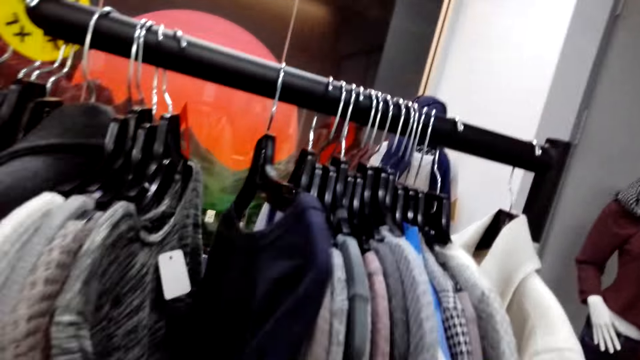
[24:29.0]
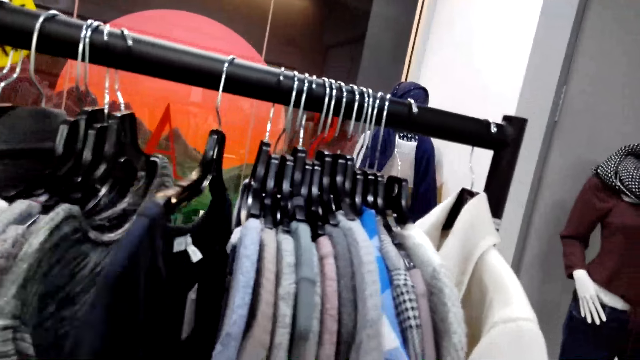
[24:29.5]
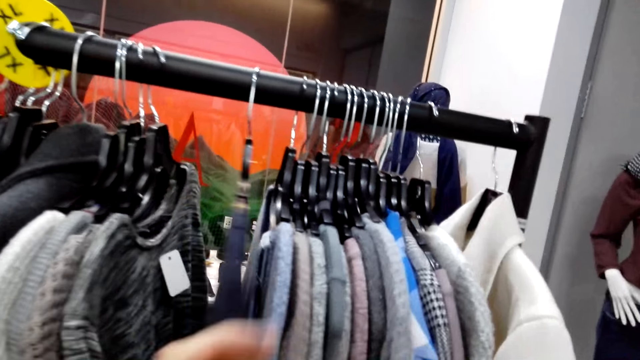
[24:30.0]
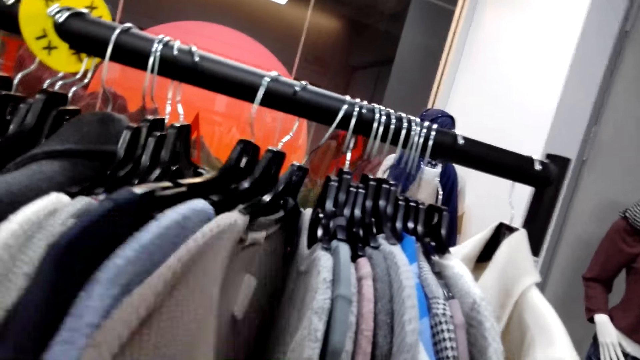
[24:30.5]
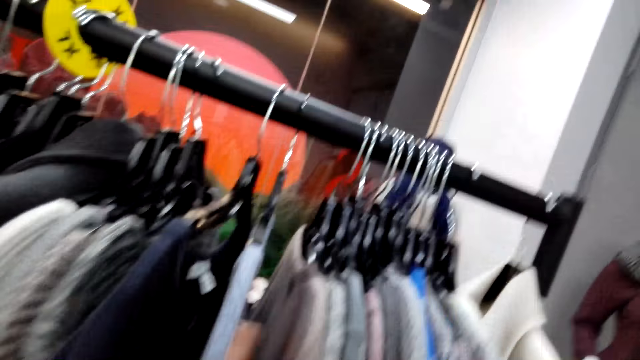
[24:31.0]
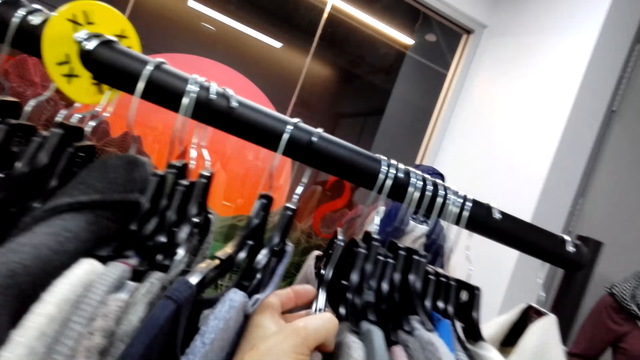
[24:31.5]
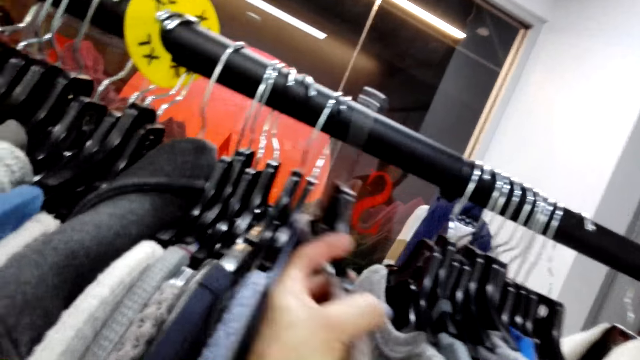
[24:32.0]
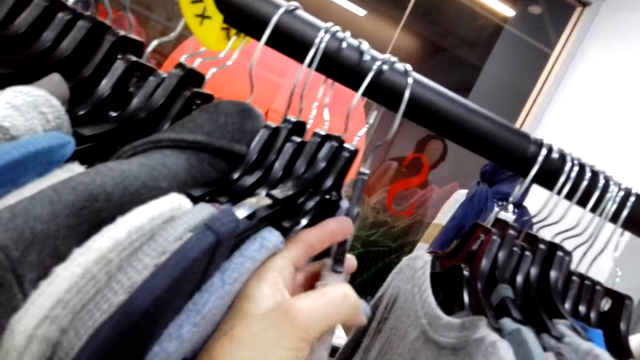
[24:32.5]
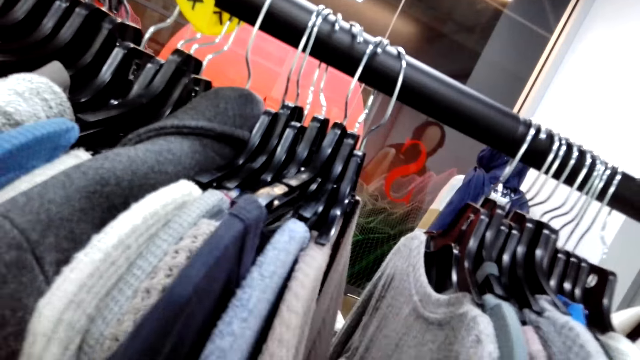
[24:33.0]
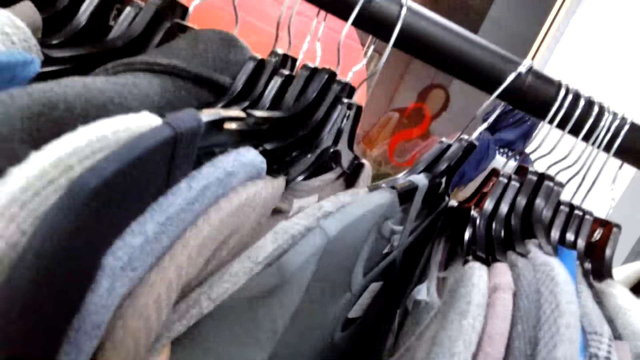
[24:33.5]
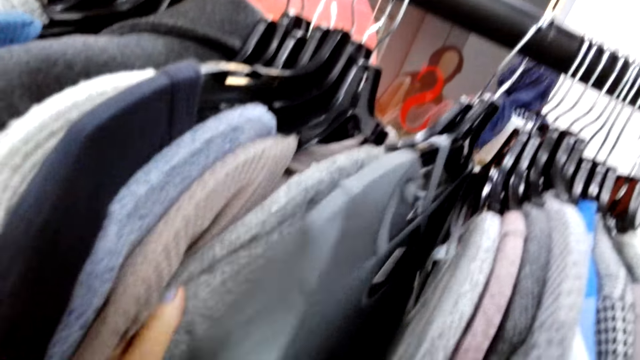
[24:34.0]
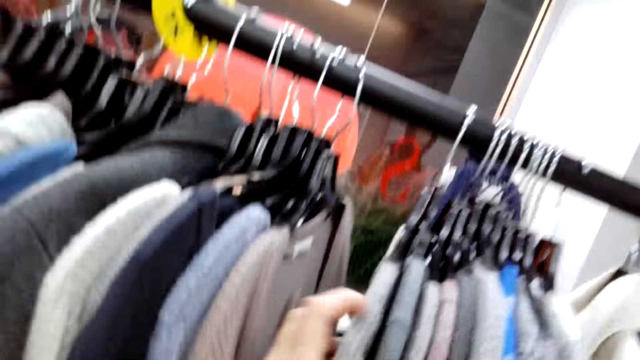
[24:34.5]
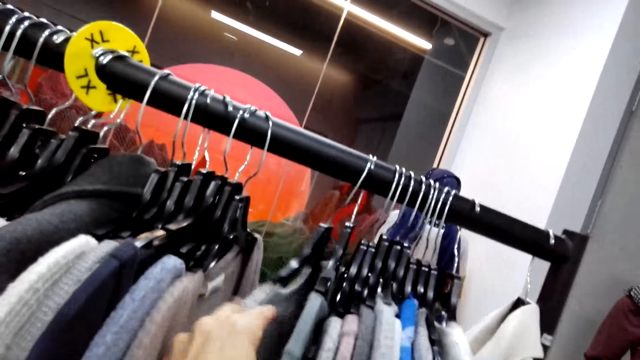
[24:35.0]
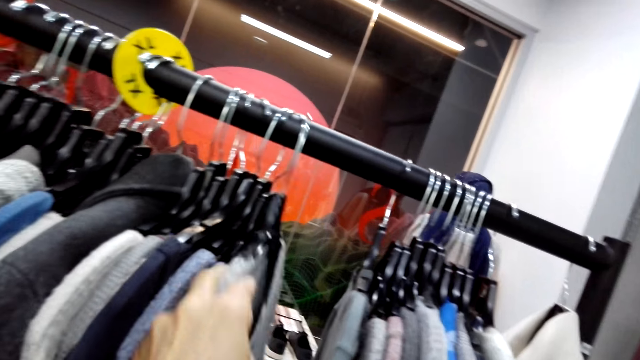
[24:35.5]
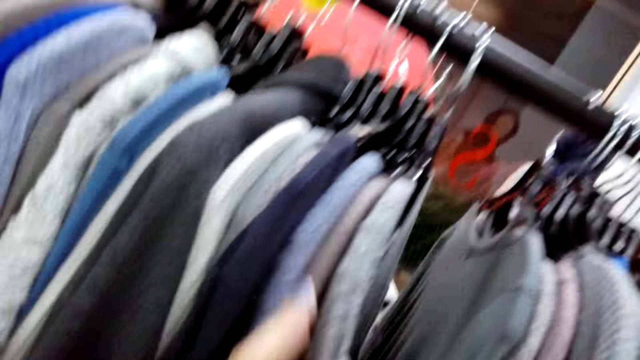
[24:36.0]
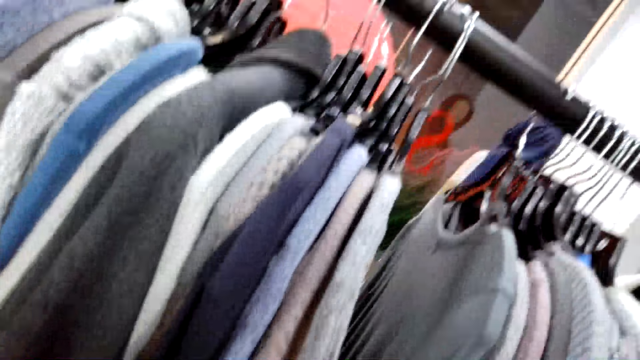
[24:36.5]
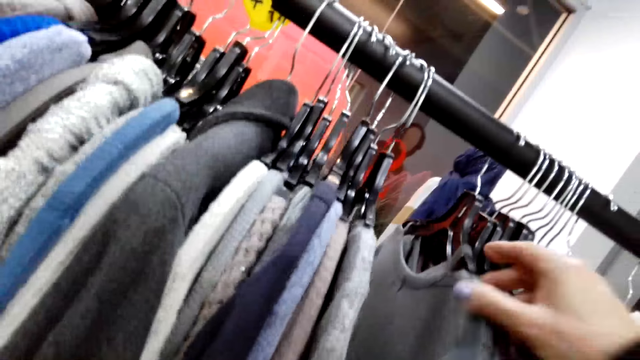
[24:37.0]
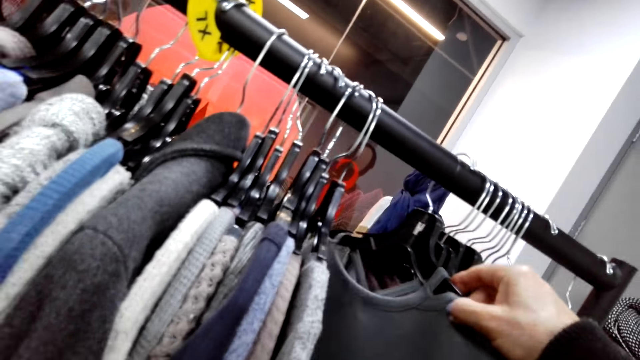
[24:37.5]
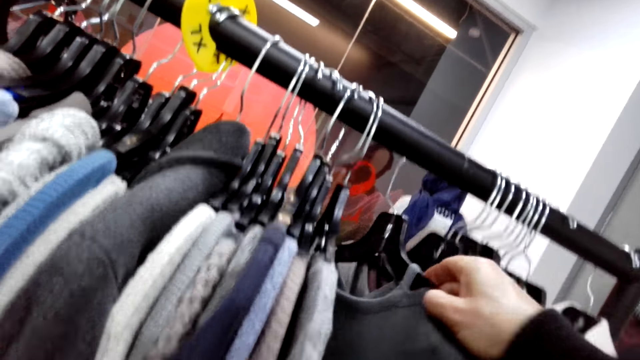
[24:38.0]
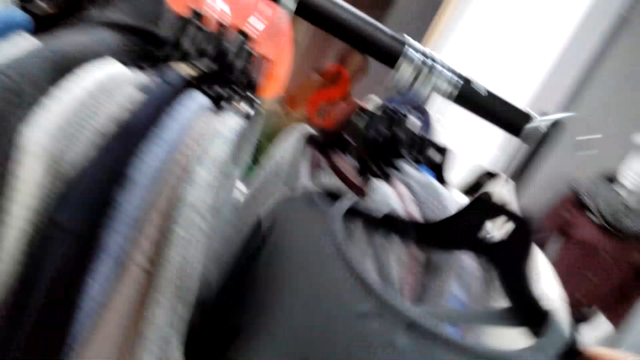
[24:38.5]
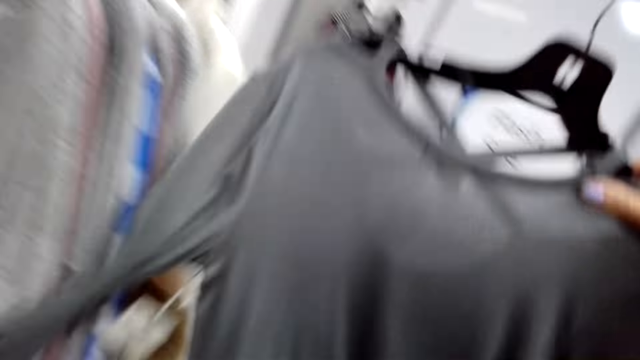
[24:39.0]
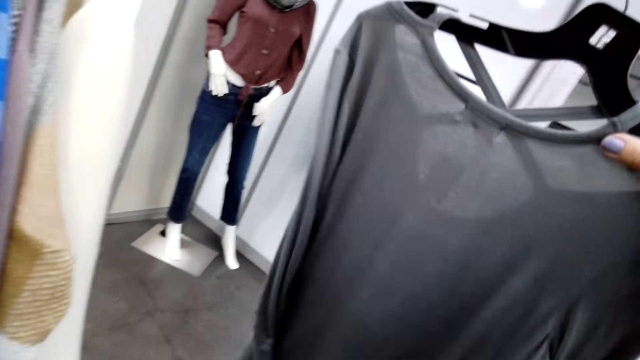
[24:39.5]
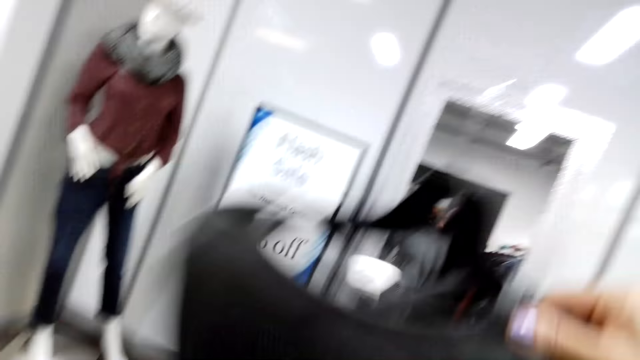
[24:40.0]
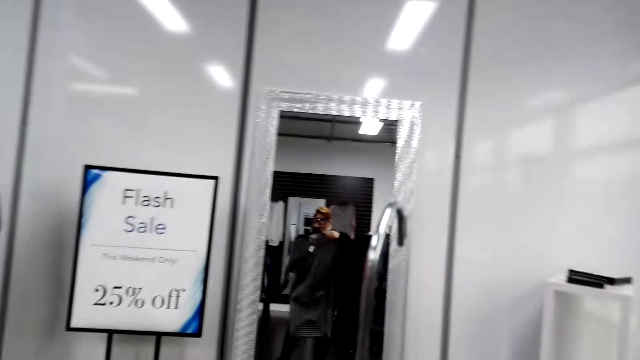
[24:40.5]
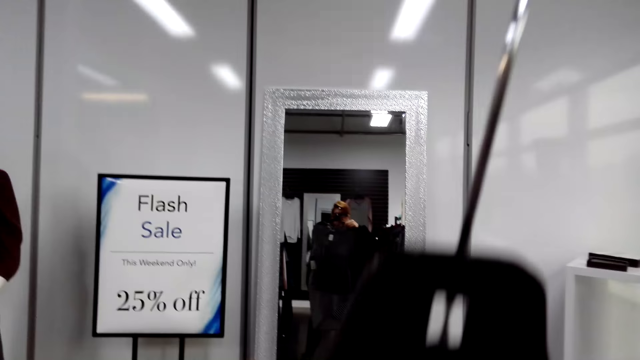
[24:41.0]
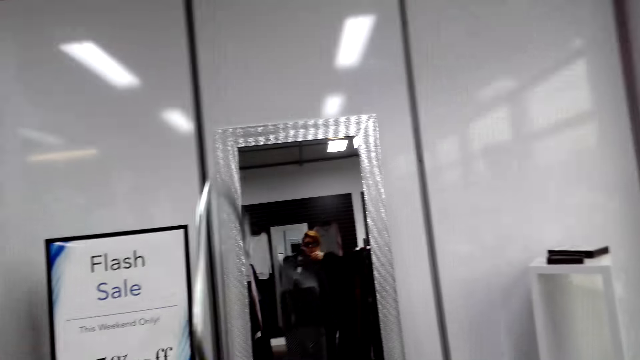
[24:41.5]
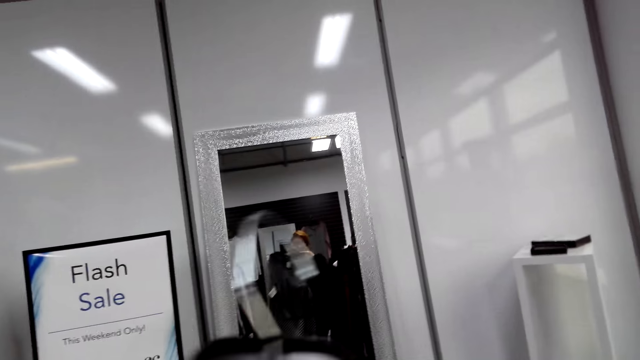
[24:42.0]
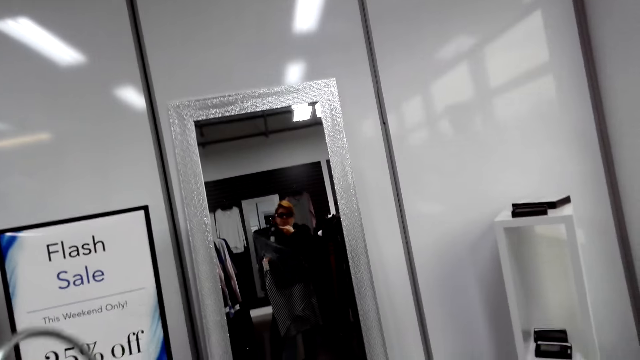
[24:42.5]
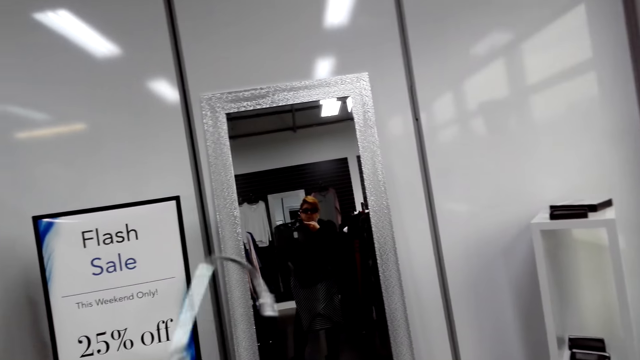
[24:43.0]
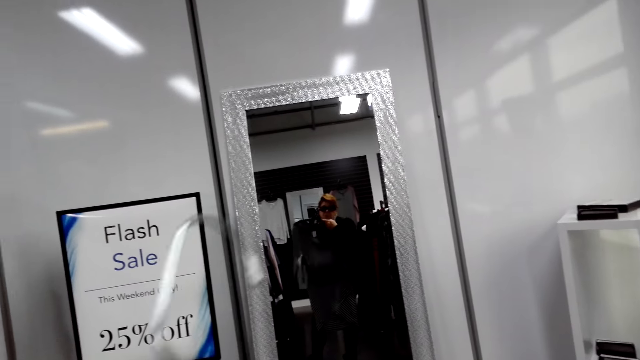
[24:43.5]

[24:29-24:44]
The camera wearer stands on the floor. She looks at some clothes. She picks up the cloth on the metal hanger. She holds the cloth with her hands. She looks at the cloth on the mirror.

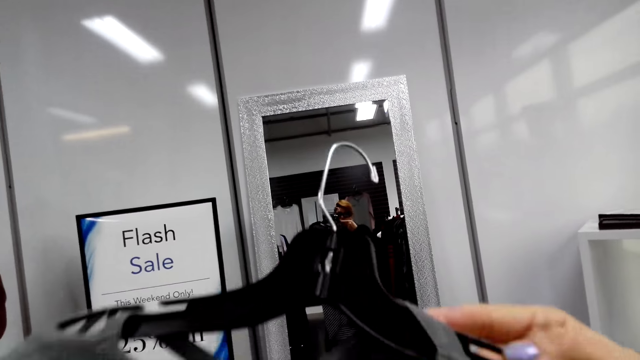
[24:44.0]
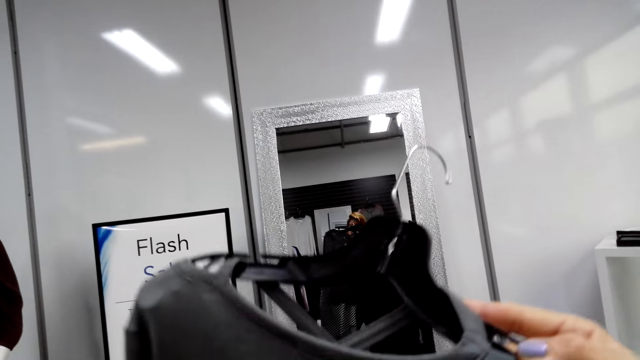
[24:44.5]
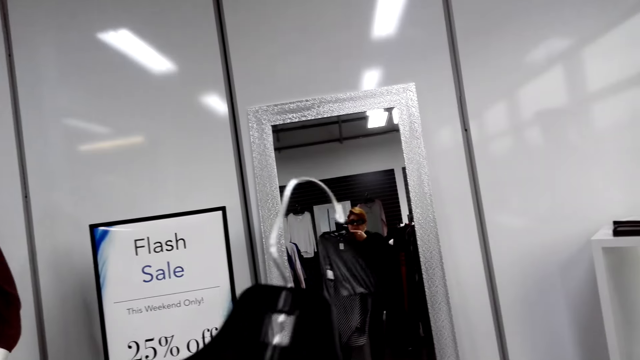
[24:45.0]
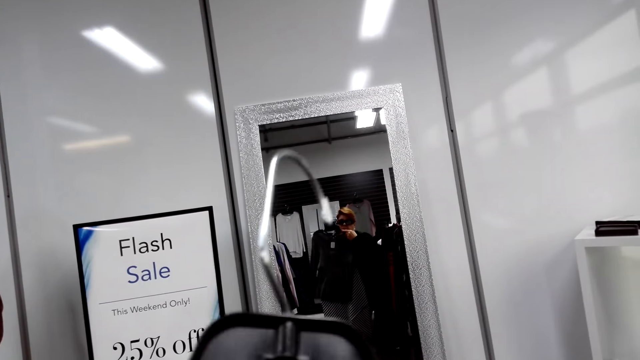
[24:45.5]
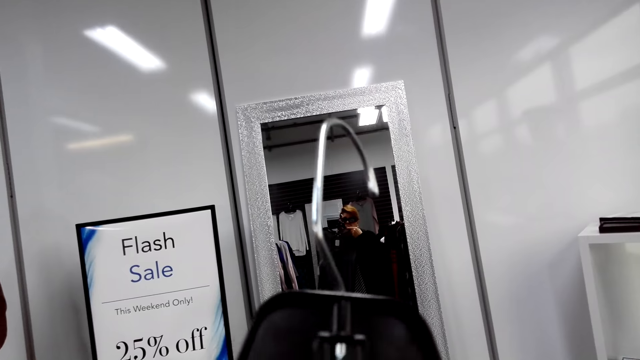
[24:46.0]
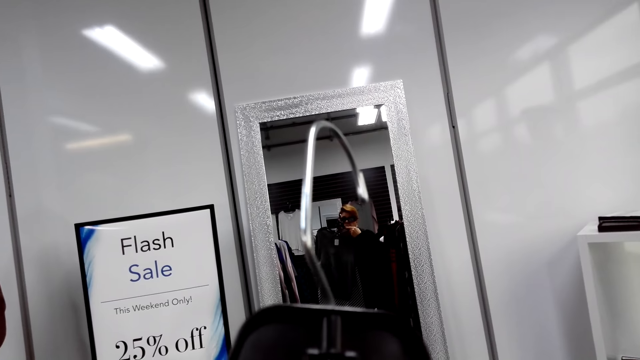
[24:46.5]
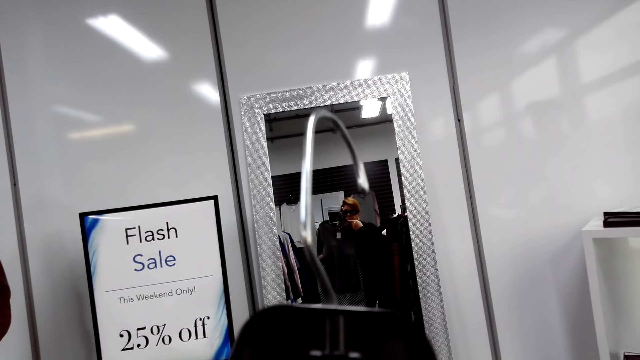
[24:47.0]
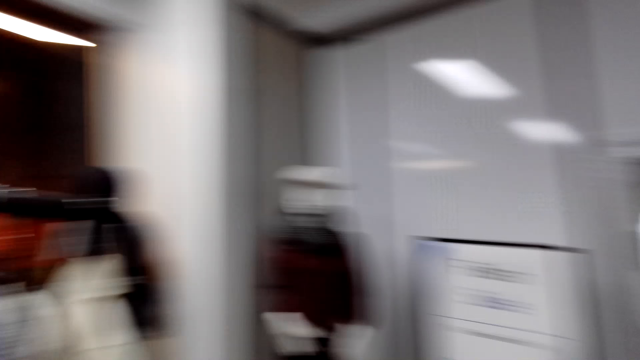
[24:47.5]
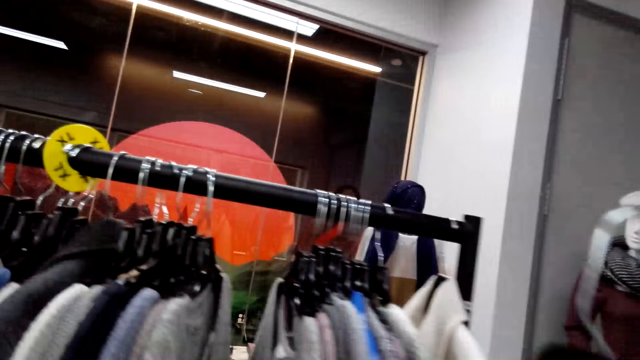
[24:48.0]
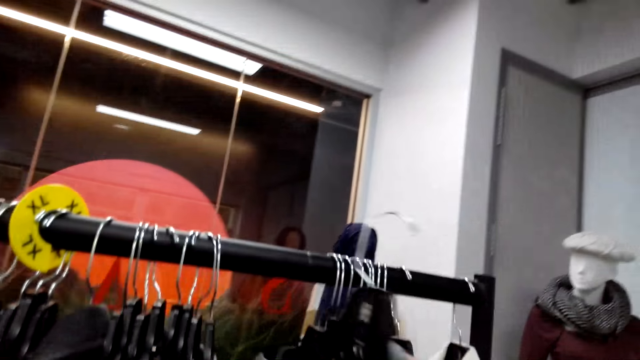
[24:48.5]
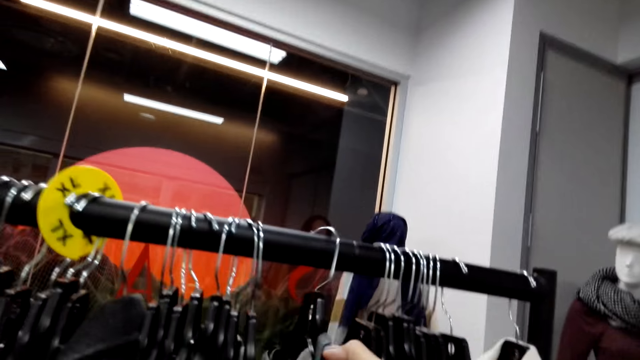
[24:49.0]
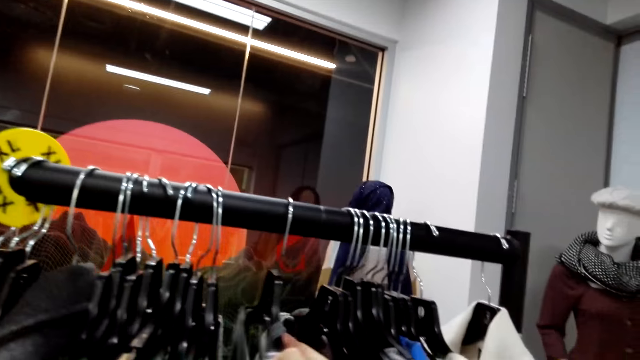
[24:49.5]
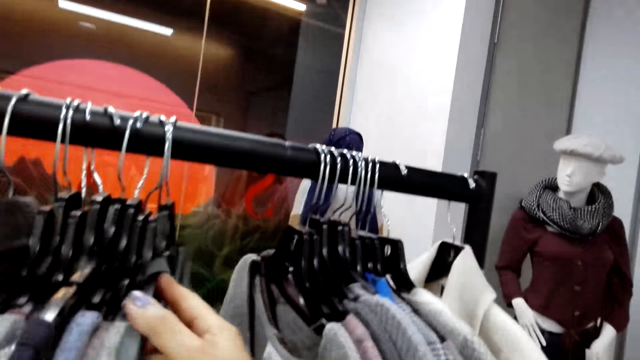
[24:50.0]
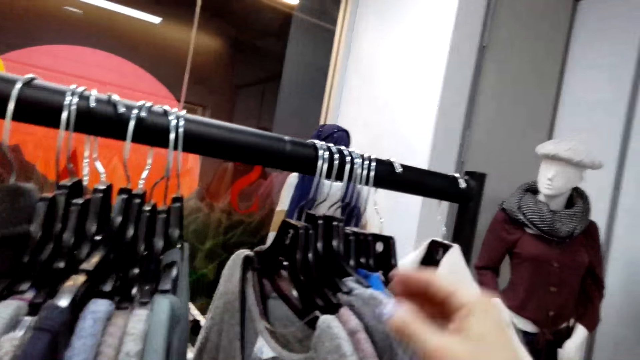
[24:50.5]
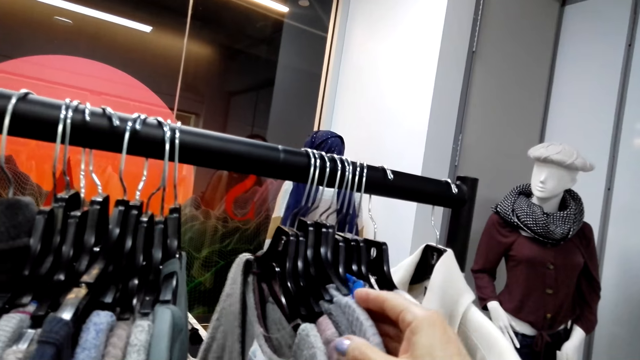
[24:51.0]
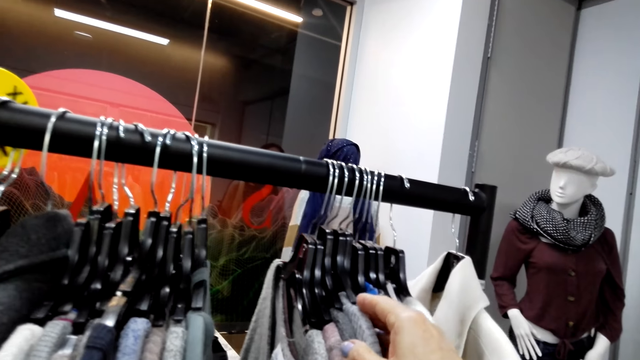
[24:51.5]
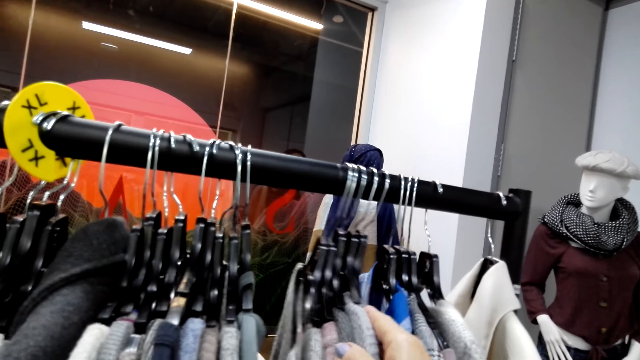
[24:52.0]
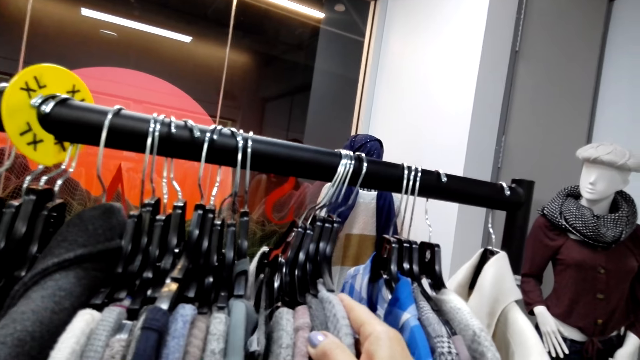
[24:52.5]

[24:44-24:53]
The camera wearer puts the cloth back on the hanger rod. She stands on the floor. She holds the clothes with her right hand. She looks at some clothes.
